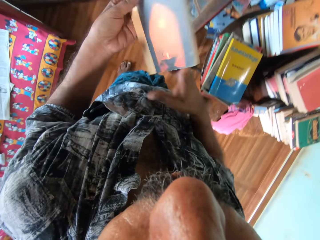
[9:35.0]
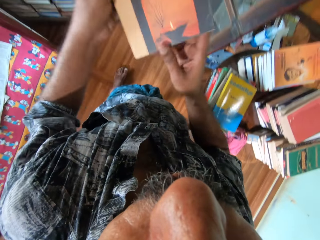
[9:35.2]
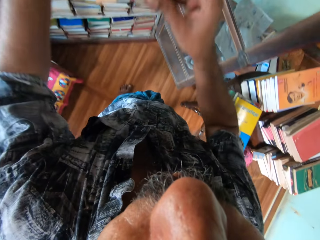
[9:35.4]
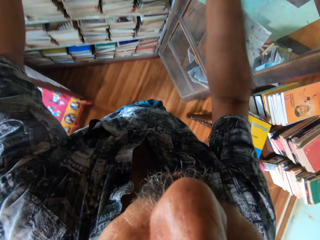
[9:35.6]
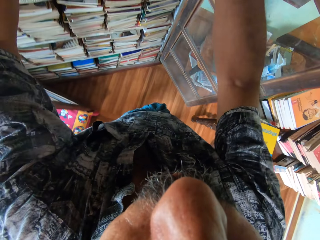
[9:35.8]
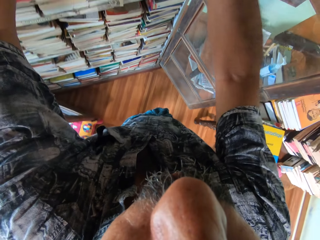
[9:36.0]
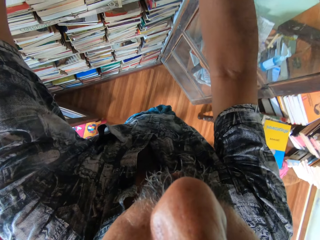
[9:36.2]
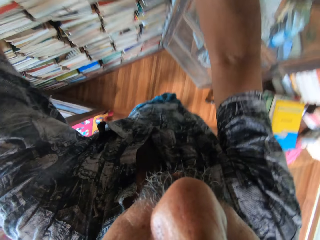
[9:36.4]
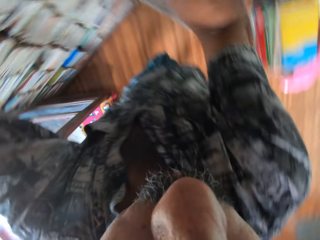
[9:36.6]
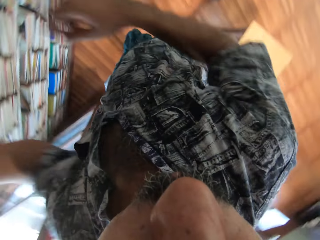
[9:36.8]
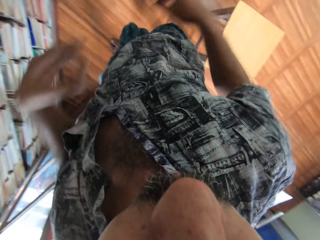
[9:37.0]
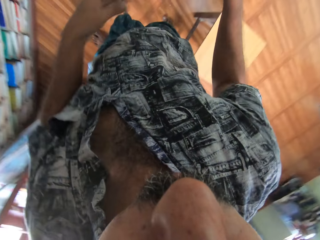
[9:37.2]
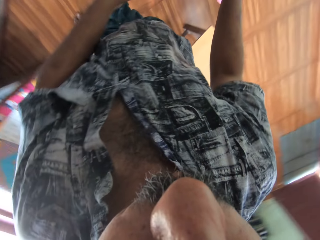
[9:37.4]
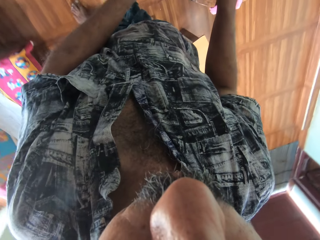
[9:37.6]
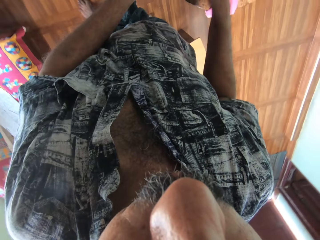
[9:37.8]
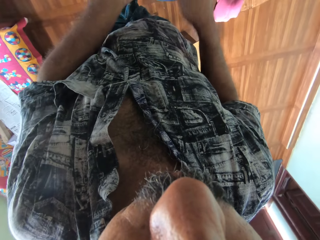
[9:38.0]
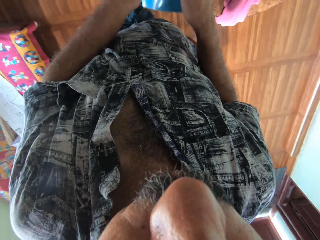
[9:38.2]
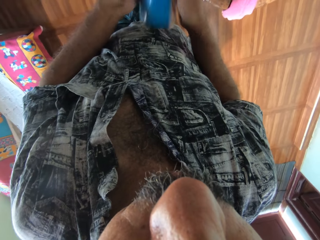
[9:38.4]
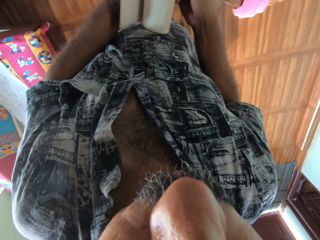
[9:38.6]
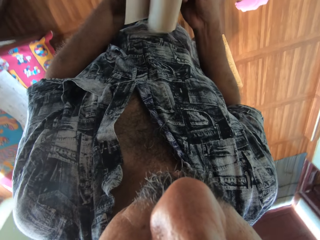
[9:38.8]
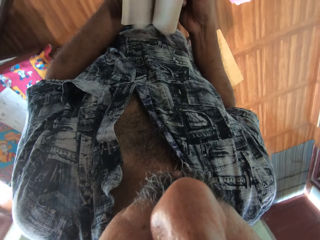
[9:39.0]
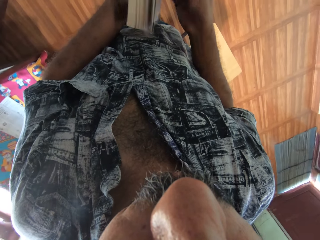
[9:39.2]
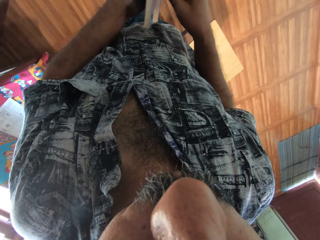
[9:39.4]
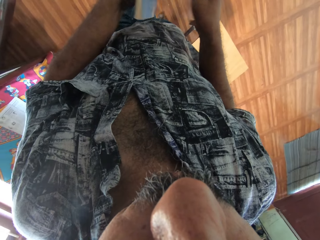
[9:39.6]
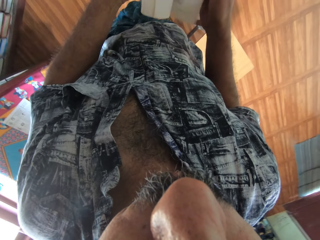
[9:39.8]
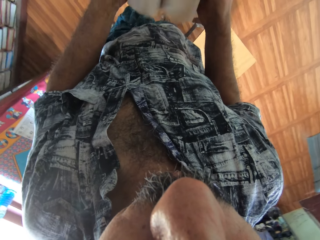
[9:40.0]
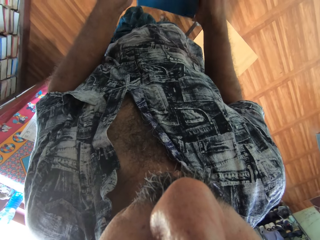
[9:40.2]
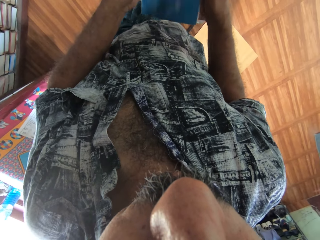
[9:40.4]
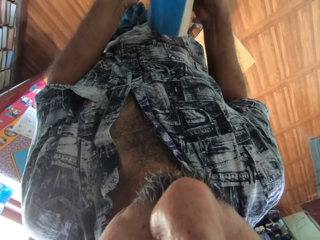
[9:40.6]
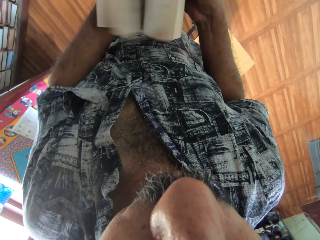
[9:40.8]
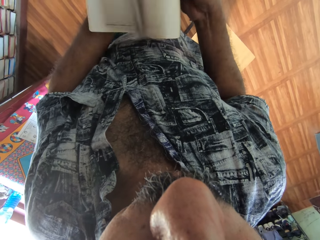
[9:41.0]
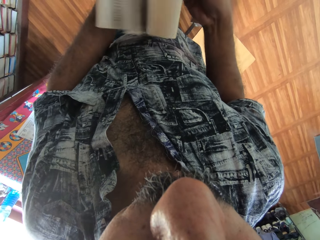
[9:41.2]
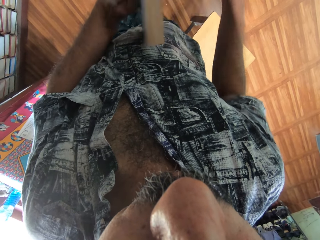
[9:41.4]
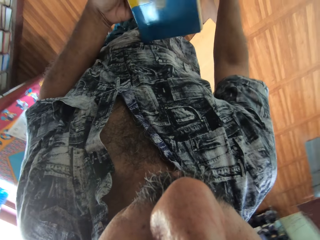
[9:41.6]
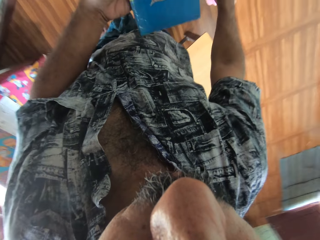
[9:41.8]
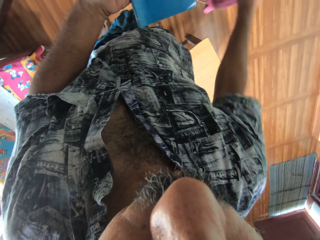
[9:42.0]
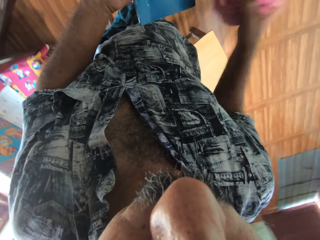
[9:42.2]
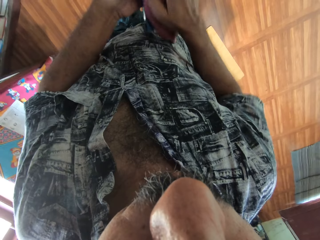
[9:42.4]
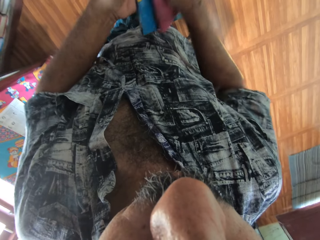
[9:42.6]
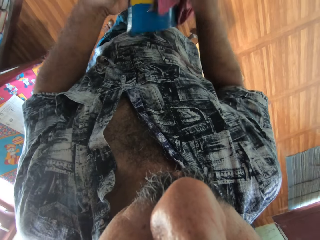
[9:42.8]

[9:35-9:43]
The camera wearer holds the book in his hands. He places the book in the cabinet. He holds the book in his hands. He flips the pages of the book in his hands. He picks up the book. He flips the pages of the book in his hands. He flips them again. He picks the napkin from the table with his right hand. He cleans the book in his left hand with the napkin in his right hand.

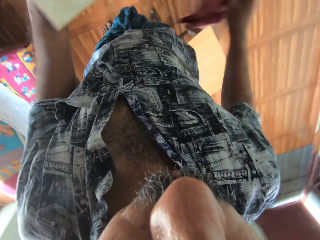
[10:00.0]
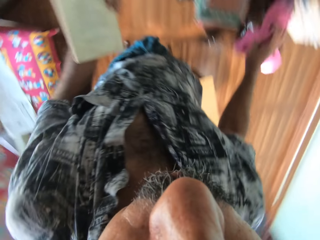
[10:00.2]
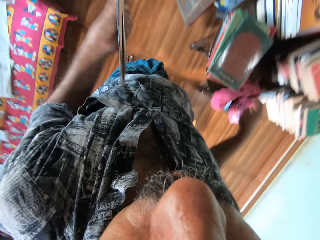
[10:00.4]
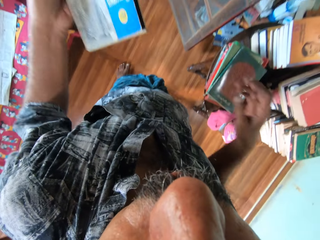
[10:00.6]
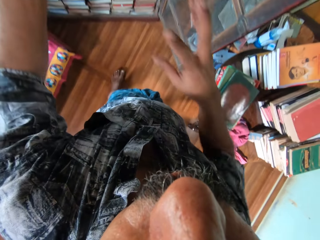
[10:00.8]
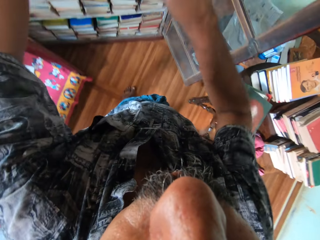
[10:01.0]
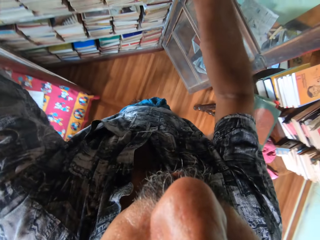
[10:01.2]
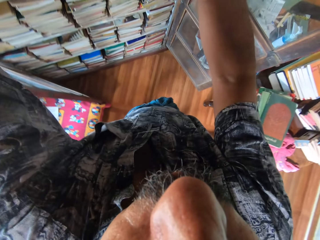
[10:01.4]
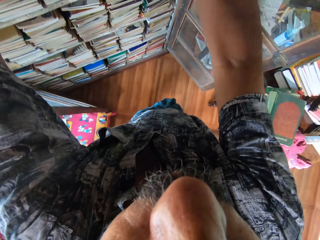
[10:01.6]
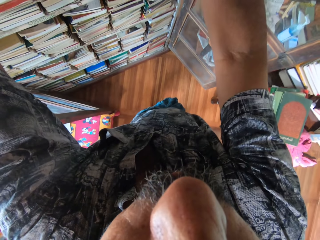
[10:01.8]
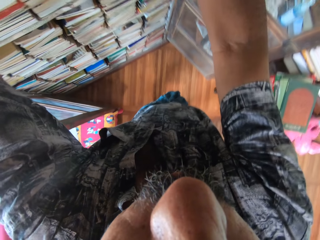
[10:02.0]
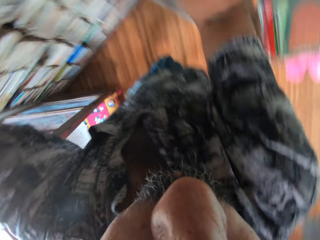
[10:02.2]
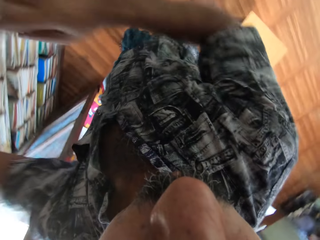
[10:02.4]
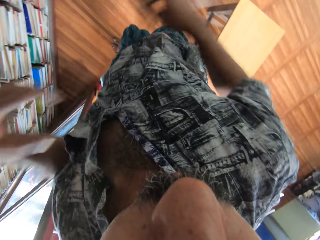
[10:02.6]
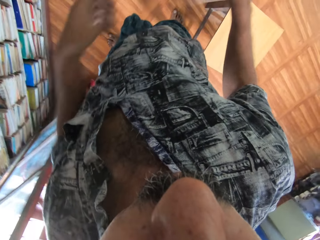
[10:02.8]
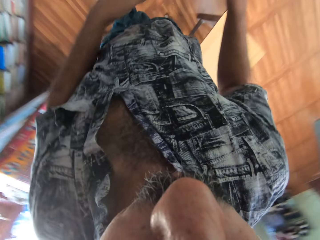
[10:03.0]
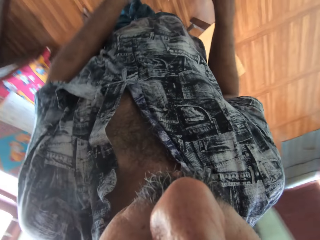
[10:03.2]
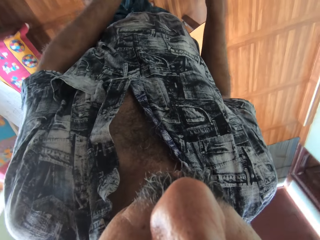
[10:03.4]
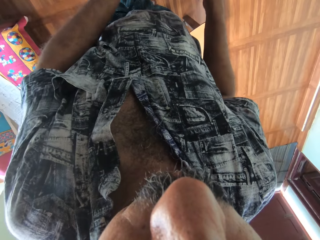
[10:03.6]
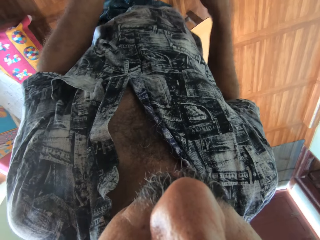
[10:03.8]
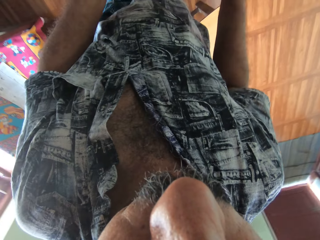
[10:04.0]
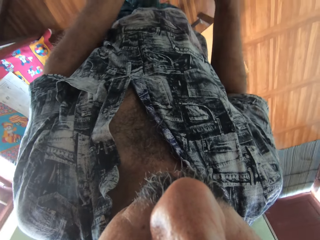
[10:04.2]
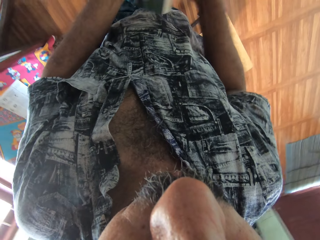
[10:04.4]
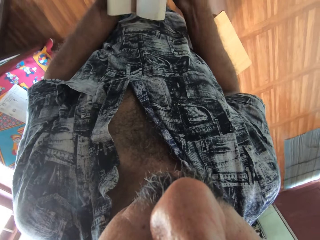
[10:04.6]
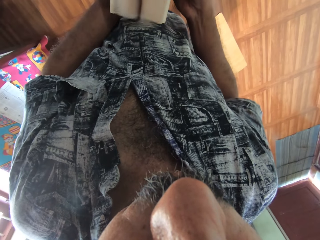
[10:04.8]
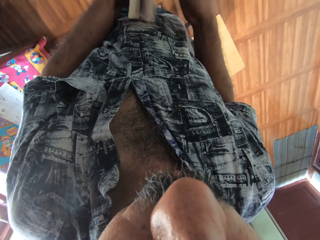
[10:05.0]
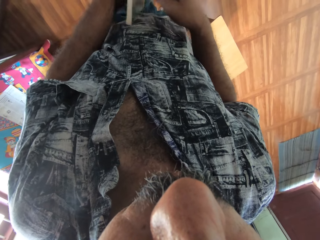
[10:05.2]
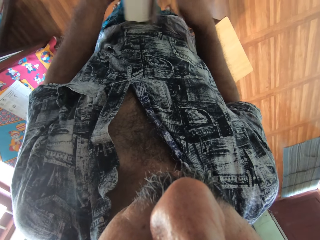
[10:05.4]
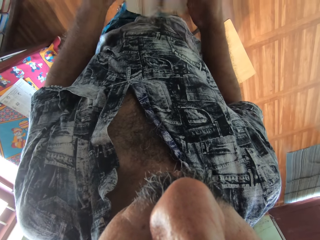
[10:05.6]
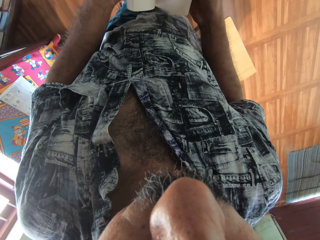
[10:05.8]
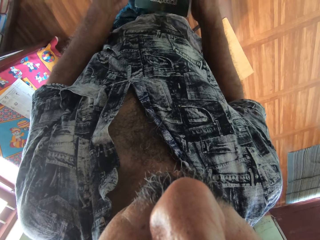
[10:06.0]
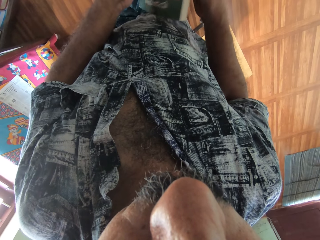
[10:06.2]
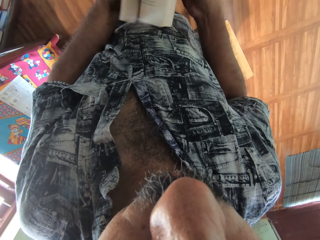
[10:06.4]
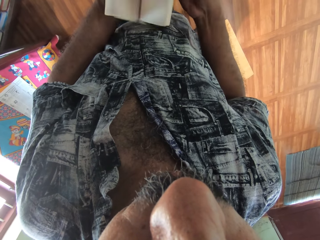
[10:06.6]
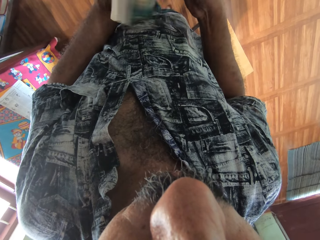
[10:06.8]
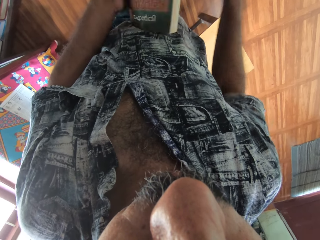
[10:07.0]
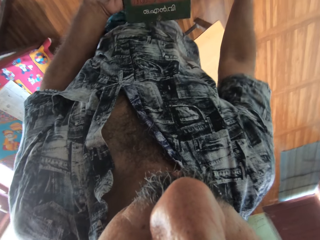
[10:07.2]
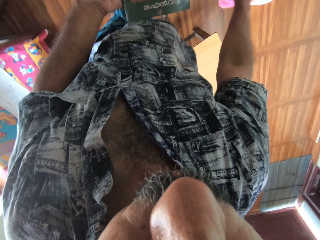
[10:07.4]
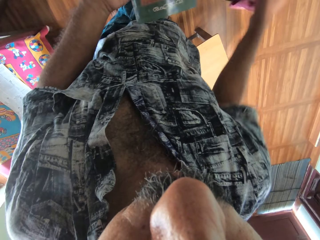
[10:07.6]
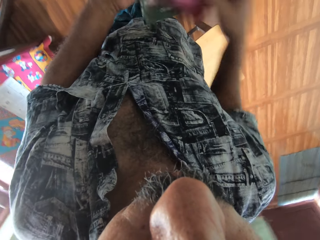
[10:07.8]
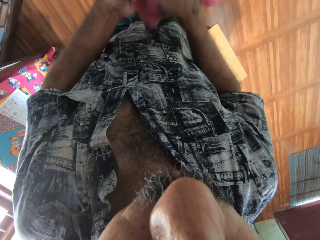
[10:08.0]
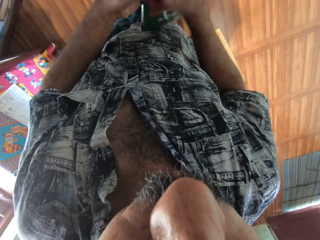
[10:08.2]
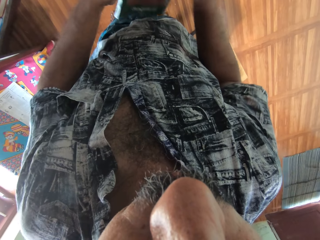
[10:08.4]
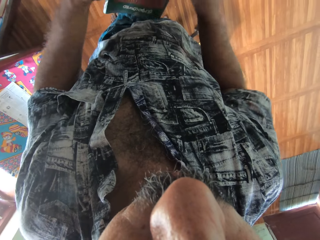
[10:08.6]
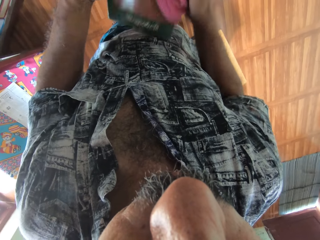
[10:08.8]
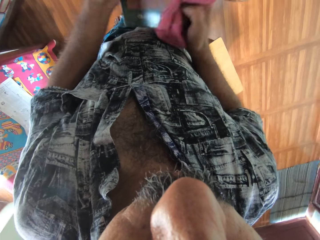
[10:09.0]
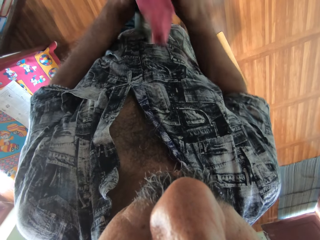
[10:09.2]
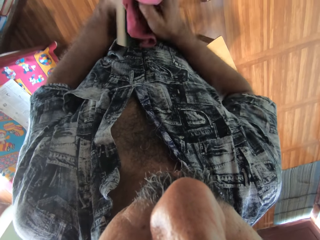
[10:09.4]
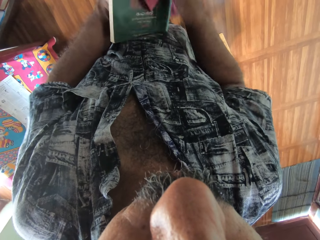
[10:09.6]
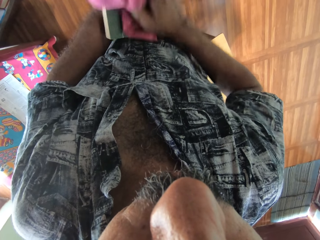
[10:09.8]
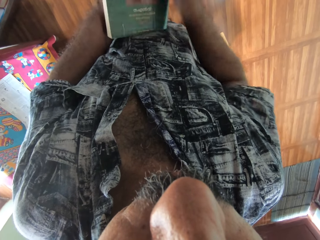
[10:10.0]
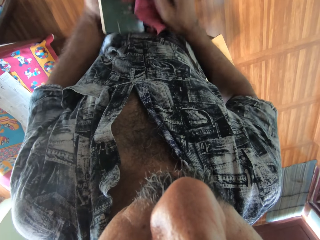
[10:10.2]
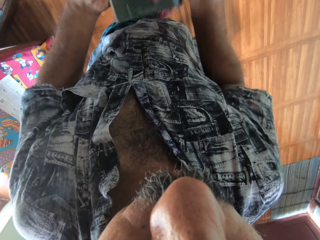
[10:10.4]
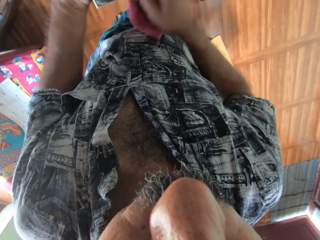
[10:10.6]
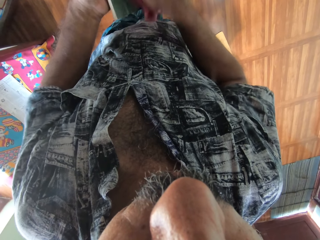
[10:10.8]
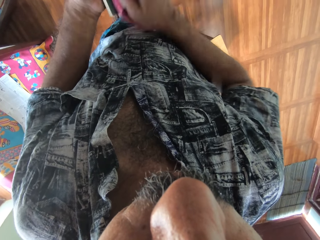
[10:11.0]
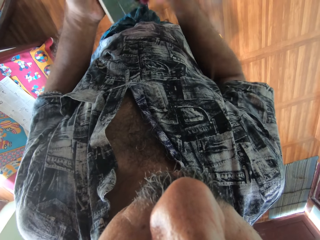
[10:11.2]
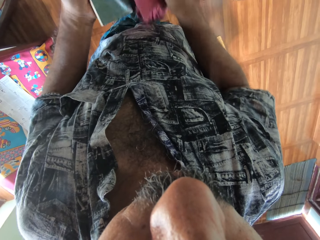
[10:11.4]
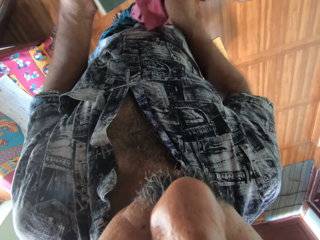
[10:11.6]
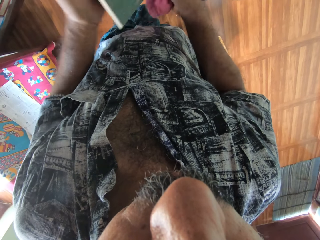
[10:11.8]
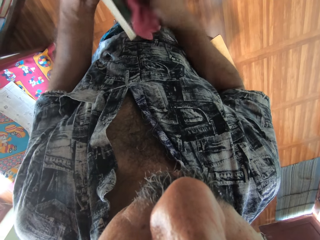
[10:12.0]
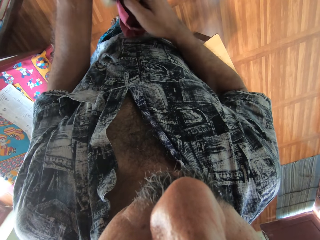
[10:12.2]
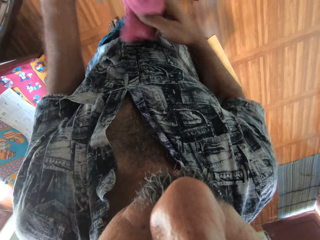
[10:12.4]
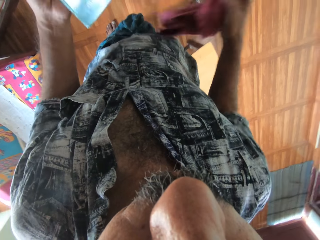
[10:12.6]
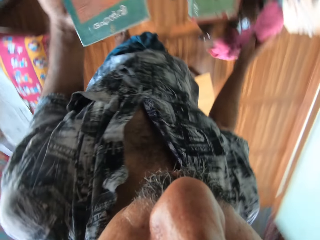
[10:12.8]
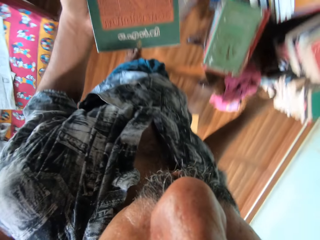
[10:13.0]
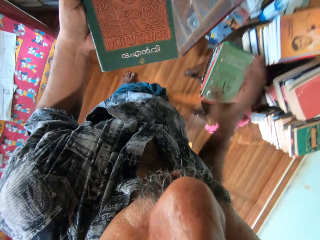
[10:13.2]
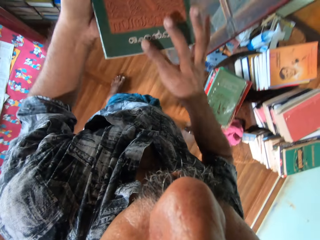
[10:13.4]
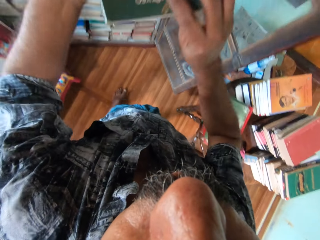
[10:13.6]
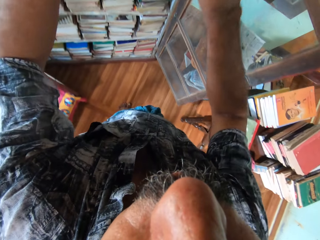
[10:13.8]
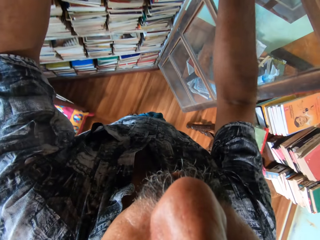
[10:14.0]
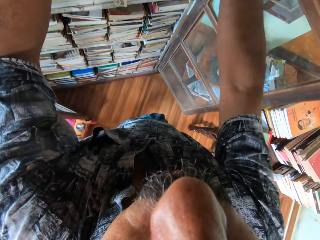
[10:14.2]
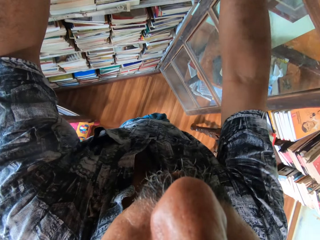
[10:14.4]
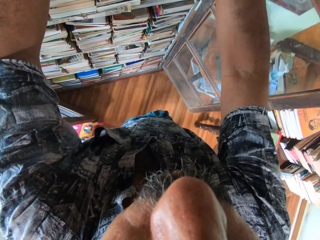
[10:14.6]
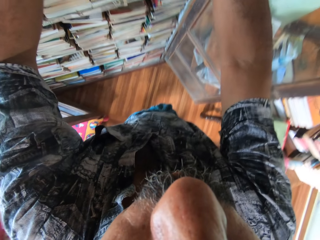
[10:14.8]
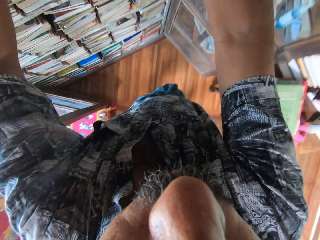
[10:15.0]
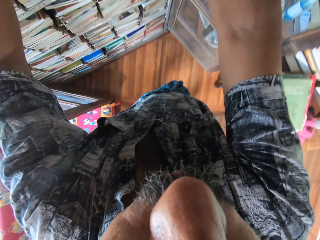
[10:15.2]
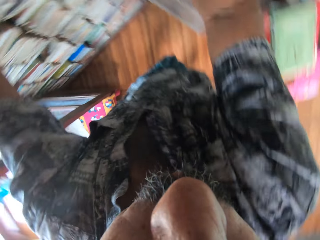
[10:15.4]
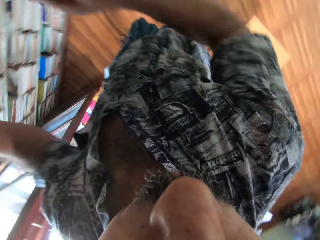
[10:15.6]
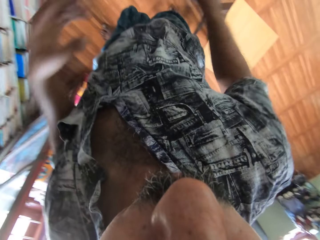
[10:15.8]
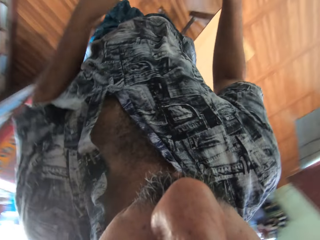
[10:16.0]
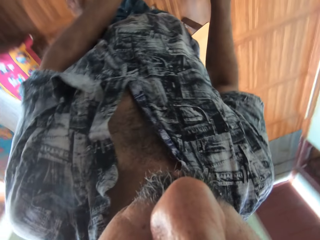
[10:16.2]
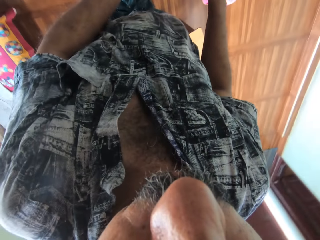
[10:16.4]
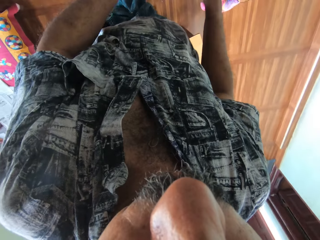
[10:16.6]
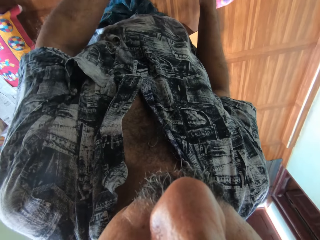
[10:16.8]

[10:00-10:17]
The camera wearer drops the napkin in his right hand on the table. He places the book in the cabinet. He picks up the book. He flips the pages of the book in his hands repeatedly. He picks the napkin from the table with his right hand. He cleans the book in his left hand with the napkin in his right hand. He turns the book in his left hand. He cleans the book in his left hand with the napkin in his right hand. He drops the napkin in his right hand on the table. He holds the book in his hands. He places the book in the cabinet.
